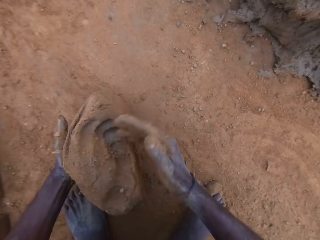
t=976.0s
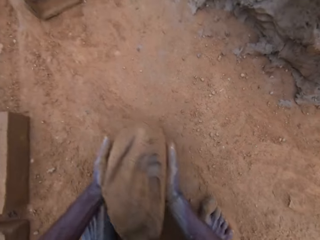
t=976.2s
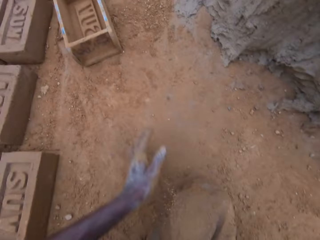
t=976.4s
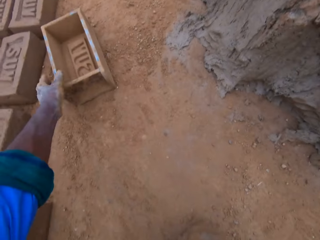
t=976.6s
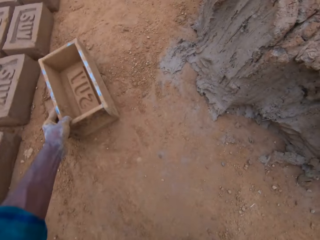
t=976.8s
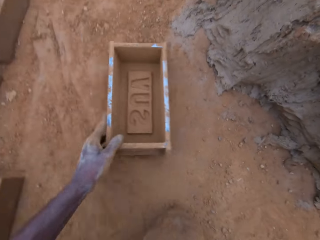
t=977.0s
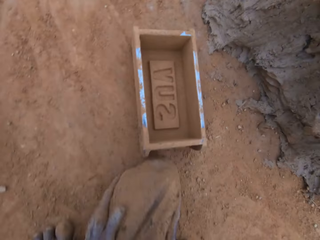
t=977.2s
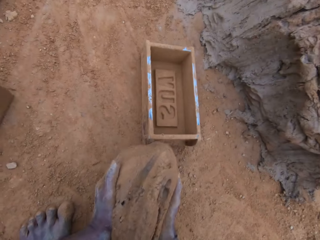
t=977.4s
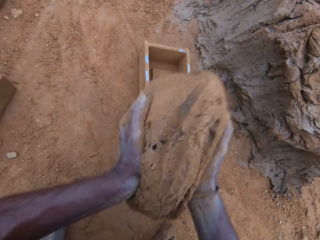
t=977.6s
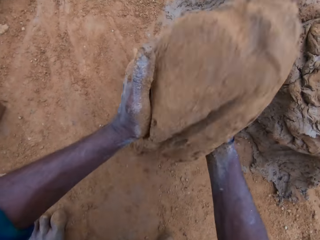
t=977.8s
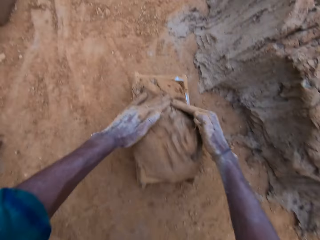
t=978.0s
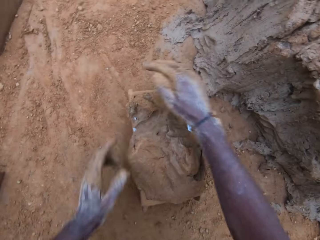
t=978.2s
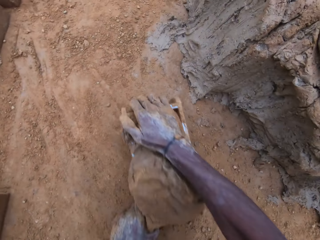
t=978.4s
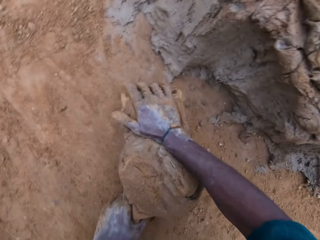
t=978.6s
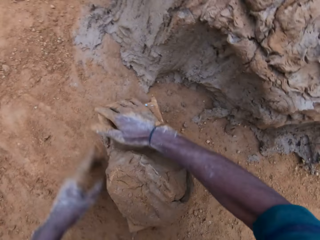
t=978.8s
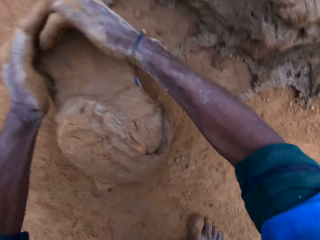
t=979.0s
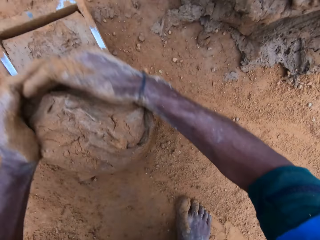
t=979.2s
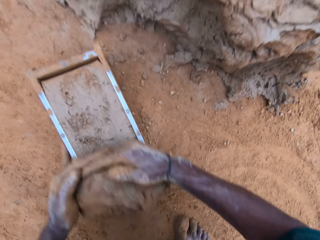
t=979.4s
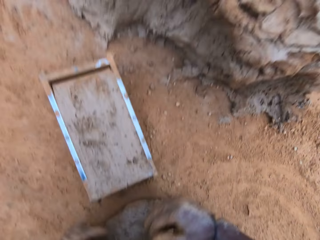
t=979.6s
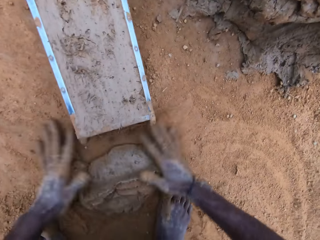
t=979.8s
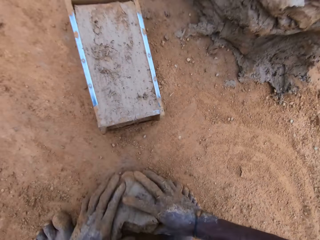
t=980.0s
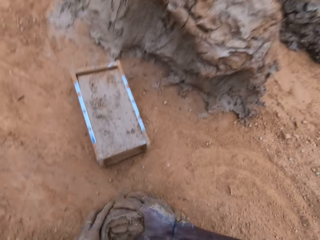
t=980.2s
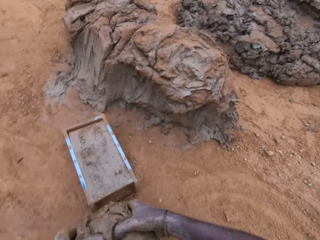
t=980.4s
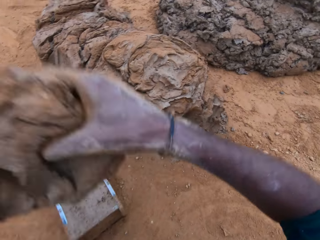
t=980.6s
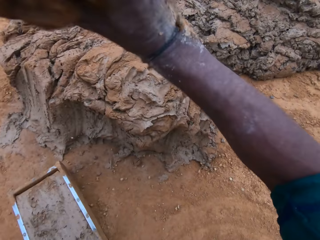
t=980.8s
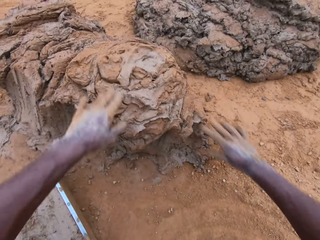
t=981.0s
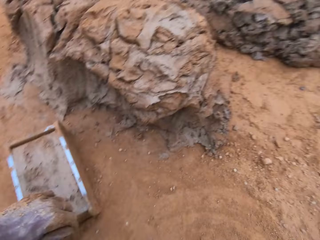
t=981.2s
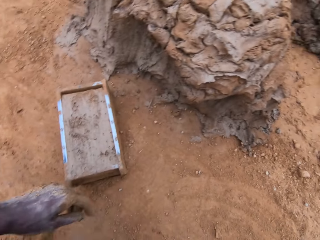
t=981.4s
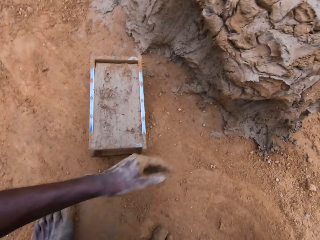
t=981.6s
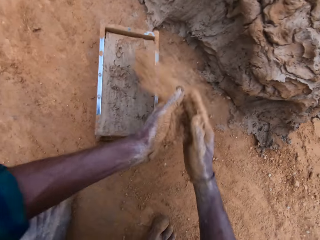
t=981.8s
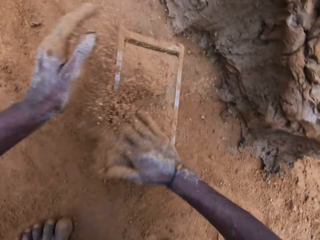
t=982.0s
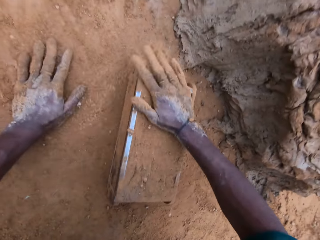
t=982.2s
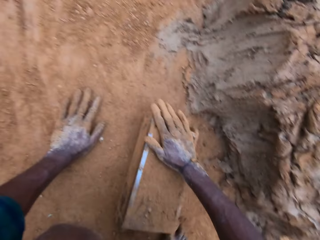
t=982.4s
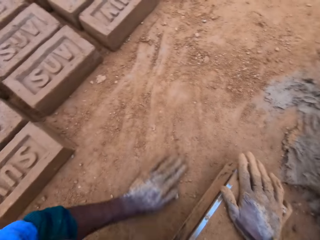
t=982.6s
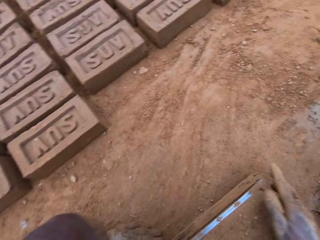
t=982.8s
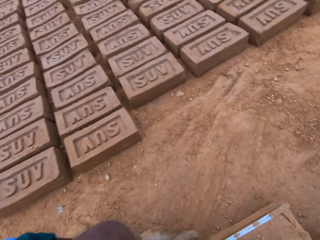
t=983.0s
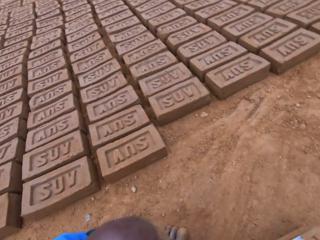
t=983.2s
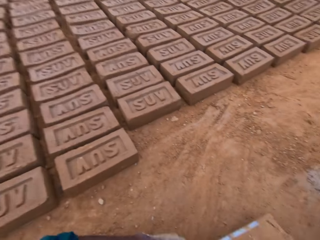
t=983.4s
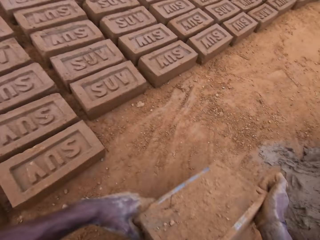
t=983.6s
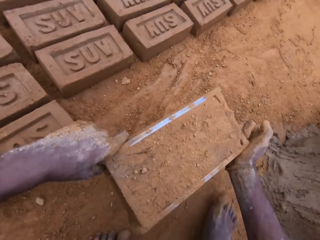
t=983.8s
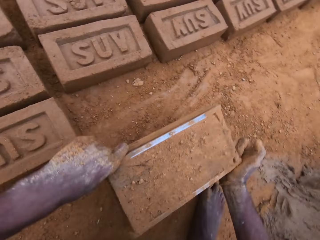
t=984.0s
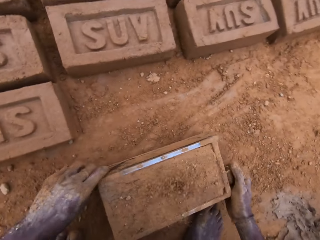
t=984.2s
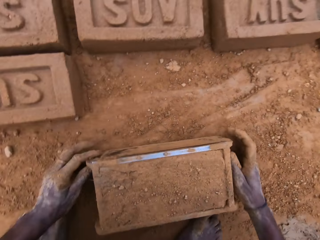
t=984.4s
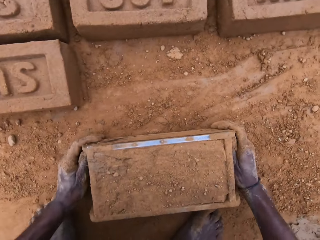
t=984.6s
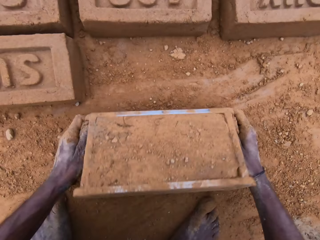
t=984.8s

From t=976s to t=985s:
The camera wearer moves a wooden brick mold closer on the ground. He carries the mortar from the ground, picks up a clay mixture from the ground, and puts down the clay mixture in the wooden brick mold. He levels the mortar in the mold with his hands, scoops the clay mixture from the wooden brick mold, carries the excess mortar on the ground, picks up the clay mixture from the ground, puts down the clay mixture on the ground, and throws the excess mortar. He spreads soil on the clay mixture in the wooden brick mold. He picks up the wooden brick mold from the ground.

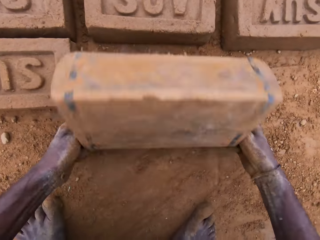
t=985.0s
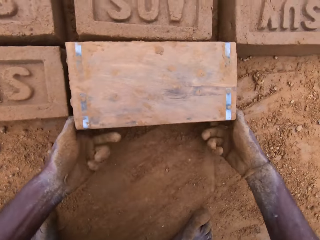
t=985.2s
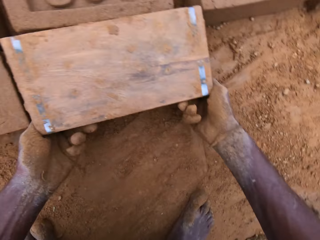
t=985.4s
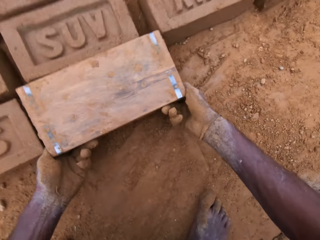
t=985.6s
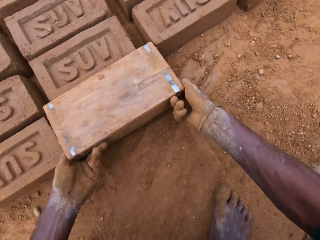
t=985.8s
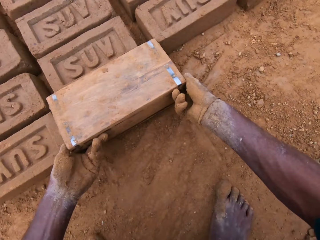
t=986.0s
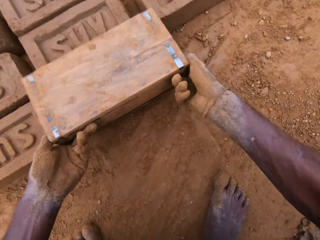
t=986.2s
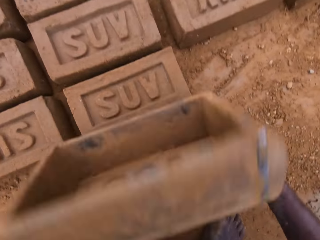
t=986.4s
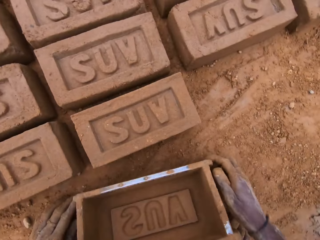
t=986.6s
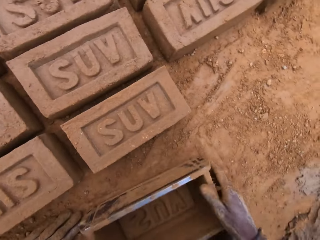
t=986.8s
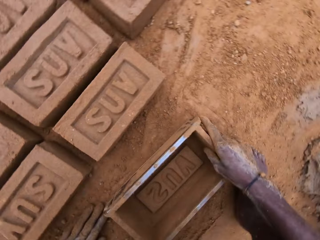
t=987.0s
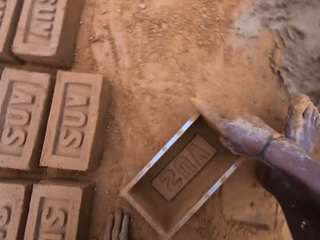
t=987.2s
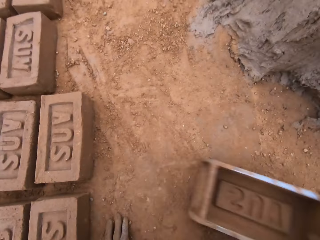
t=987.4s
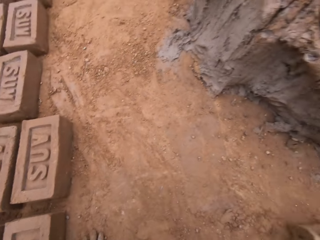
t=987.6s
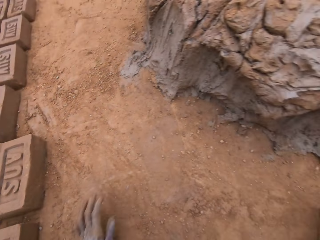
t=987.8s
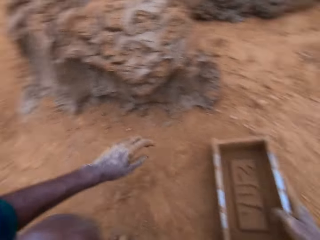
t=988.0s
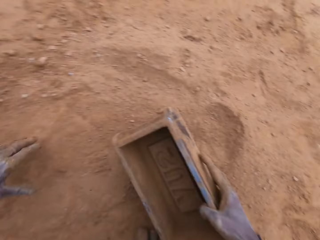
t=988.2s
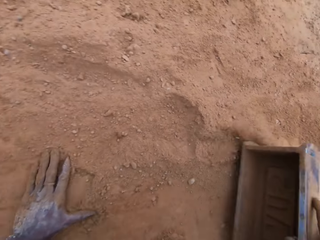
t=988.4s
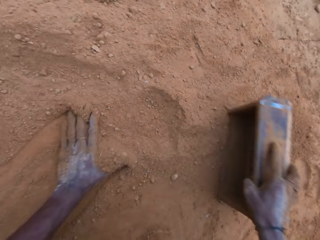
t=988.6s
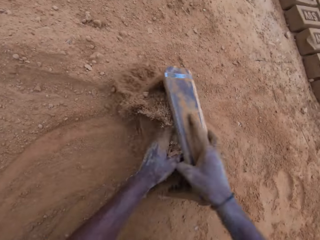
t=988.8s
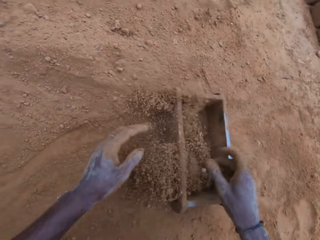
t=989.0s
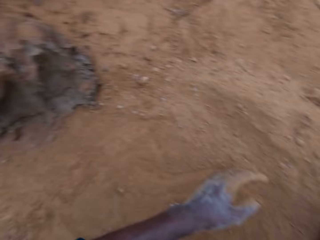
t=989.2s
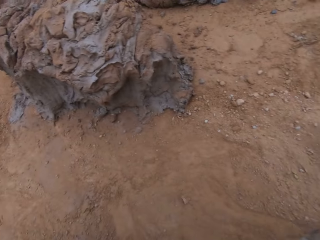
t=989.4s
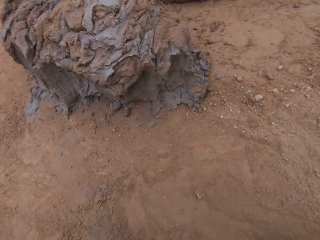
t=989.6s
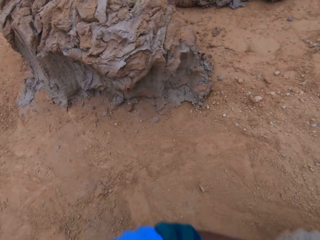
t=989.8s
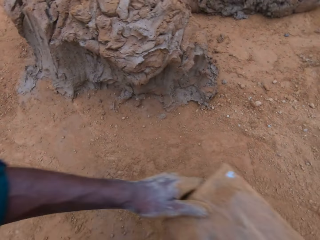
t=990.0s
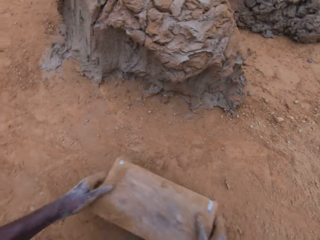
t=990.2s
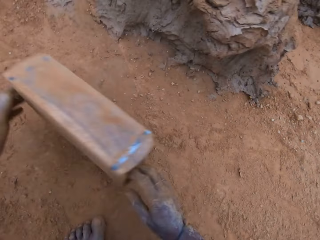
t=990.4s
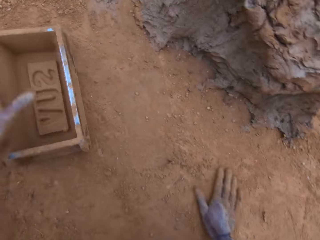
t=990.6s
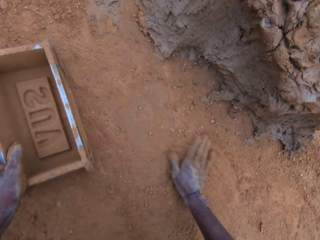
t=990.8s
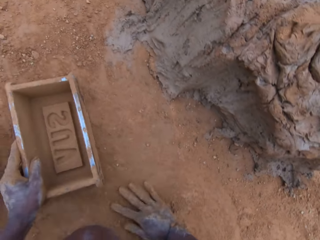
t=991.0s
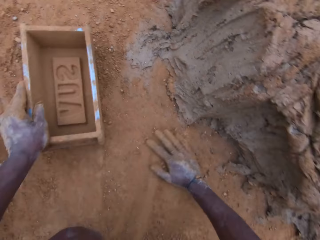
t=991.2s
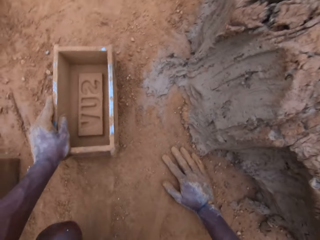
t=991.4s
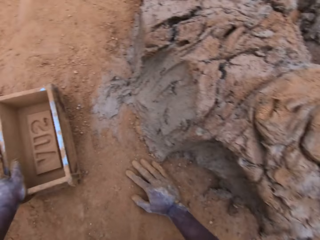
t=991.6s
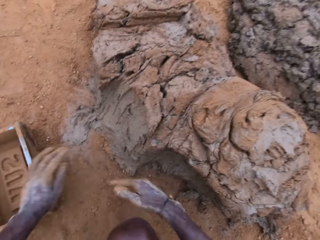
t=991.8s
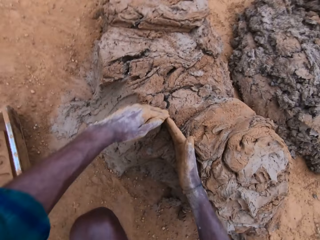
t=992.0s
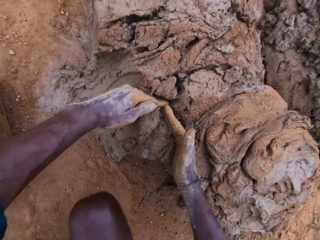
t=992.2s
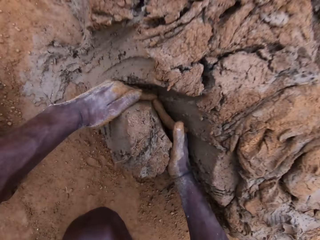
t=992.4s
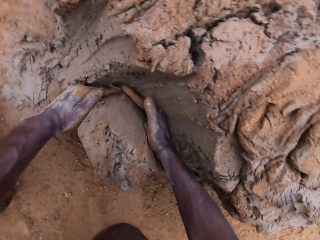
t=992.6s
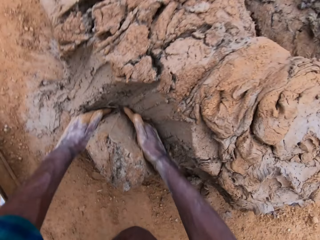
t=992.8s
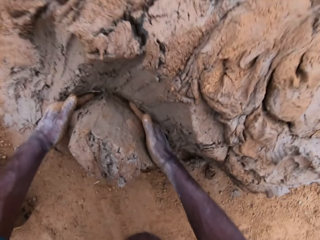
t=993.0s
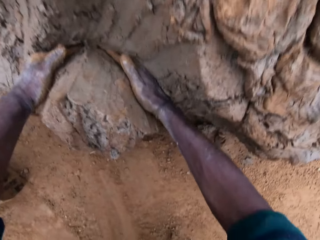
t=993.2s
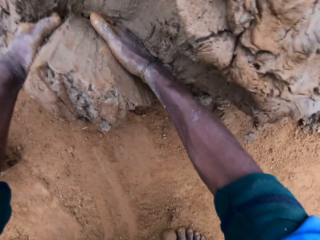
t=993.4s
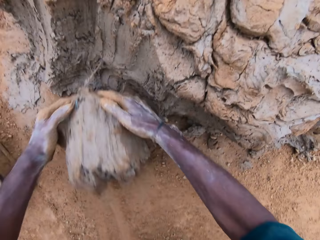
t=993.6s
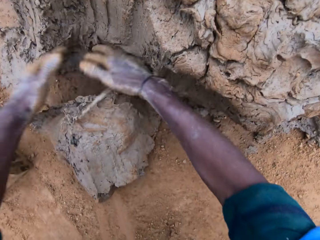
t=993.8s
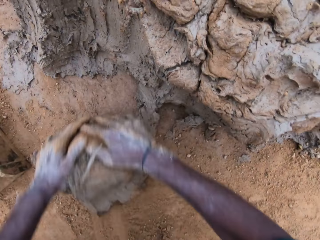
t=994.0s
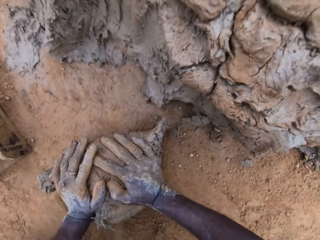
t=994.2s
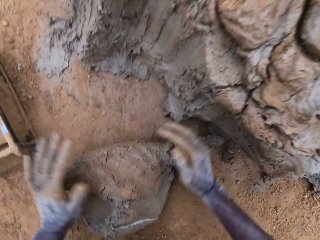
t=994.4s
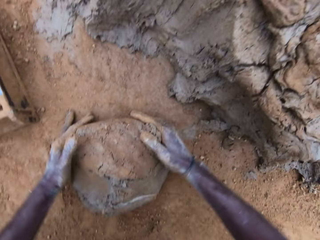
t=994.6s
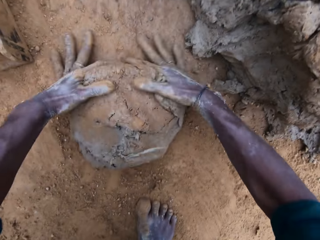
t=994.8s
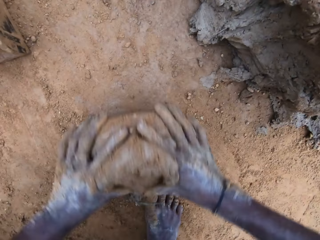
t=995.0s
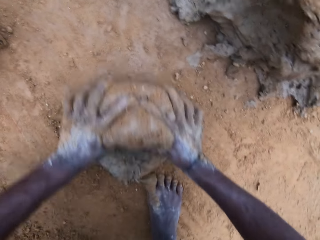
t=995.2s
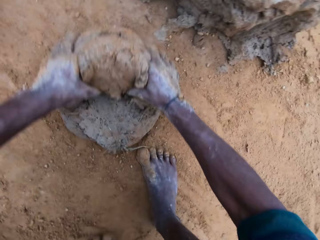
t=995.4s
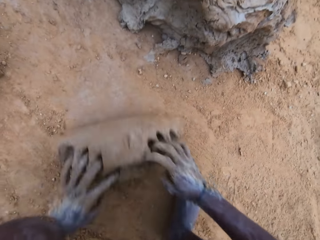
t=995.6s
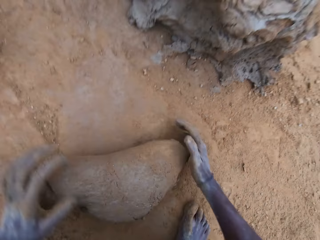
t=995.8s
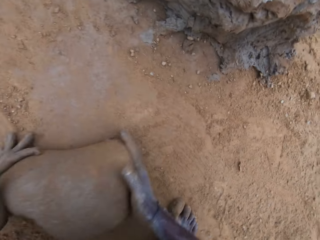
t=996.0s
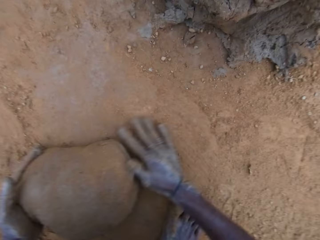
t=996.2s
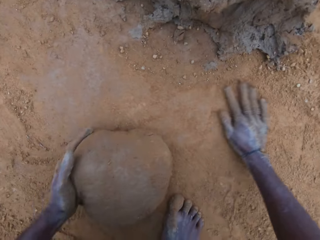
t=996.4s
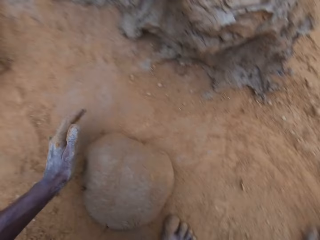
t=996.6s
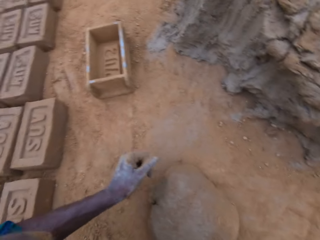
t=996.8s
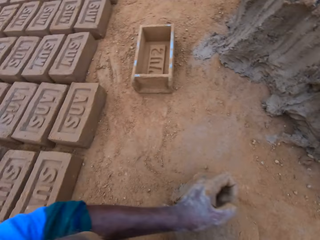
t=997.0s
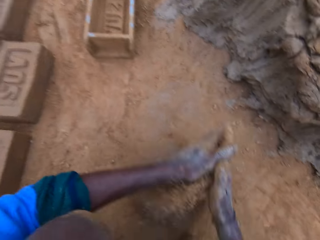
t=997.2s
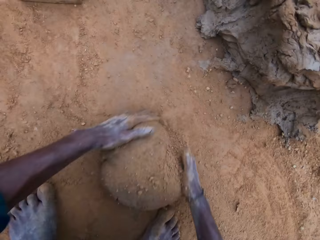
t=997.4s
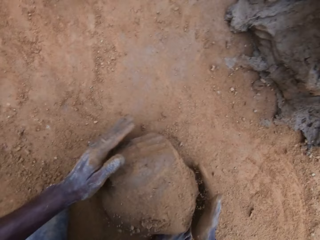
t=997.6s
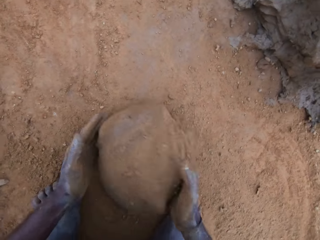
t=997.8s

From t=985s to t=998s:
The camera wearer turns the mold upside down. He puts down a clay mixture from the wooden brick mold on the ground. He retrieves the mold, puts down the wooden brick mold on the ground, and moves the wooden brick mold on the ground. He puts soil in the wooden brick mold. He flips the wooden brick mold on the ground. He puts down the wooden brick mold on the ground. He runs his hand on the ground. He scoops mortar. He cuts the clay mixture with hands. He mixes the mortar on the ground. He molds the clay mixture with hands.
